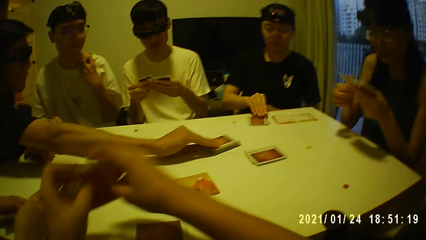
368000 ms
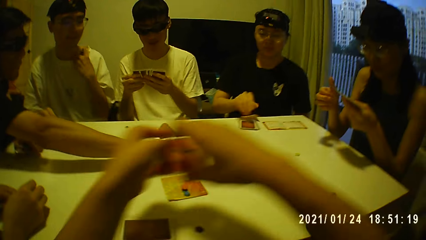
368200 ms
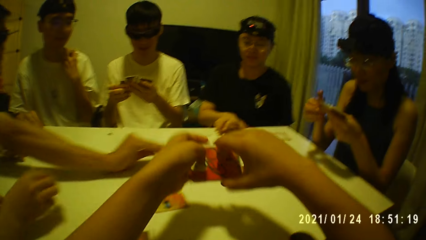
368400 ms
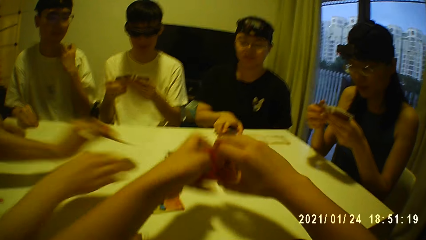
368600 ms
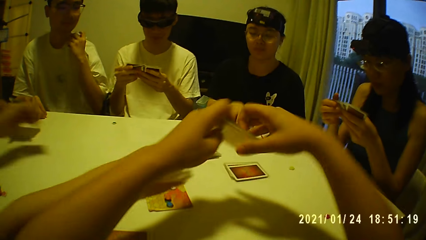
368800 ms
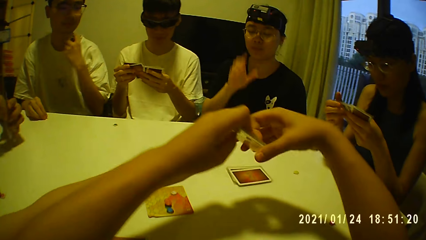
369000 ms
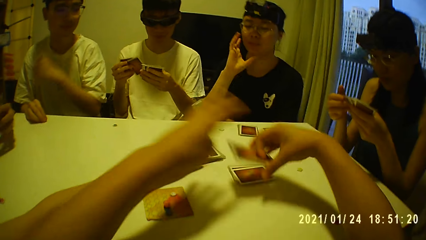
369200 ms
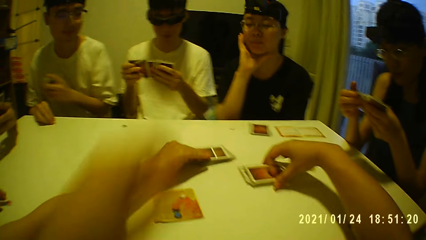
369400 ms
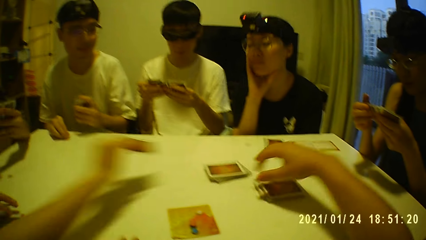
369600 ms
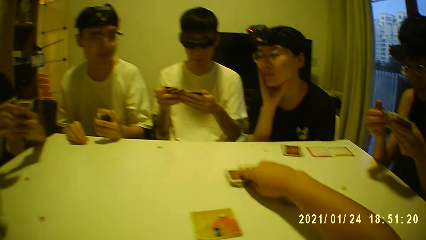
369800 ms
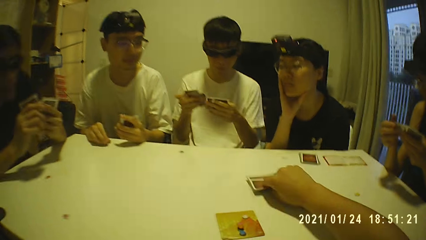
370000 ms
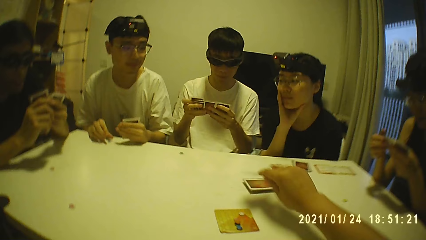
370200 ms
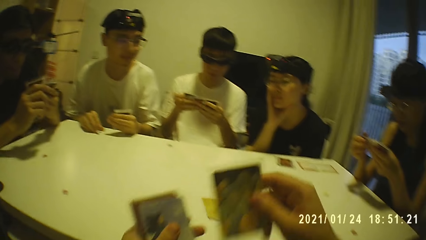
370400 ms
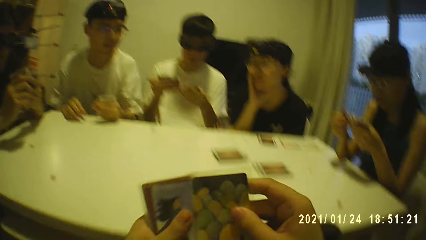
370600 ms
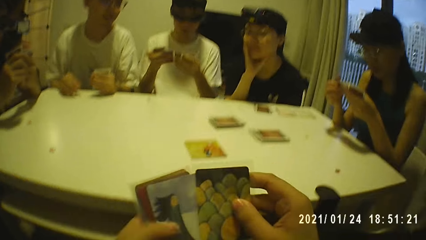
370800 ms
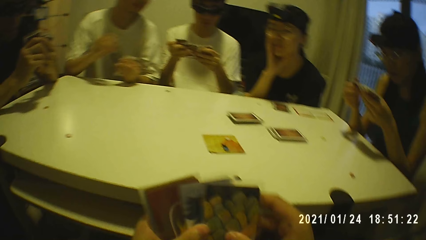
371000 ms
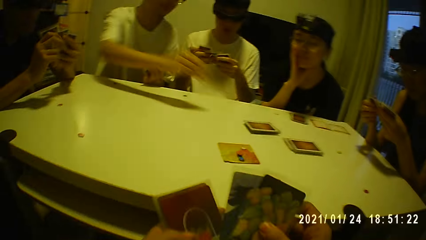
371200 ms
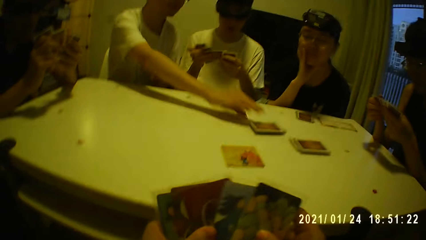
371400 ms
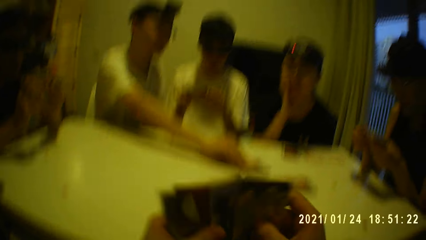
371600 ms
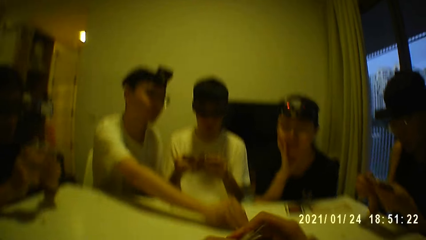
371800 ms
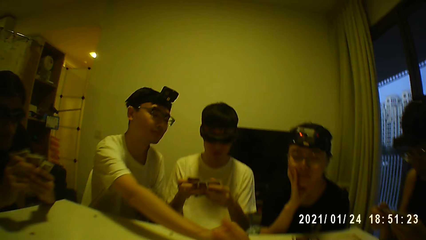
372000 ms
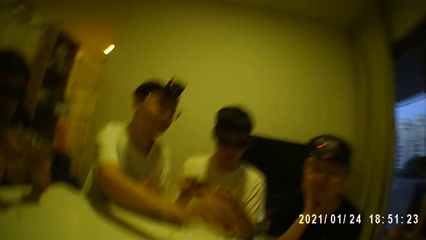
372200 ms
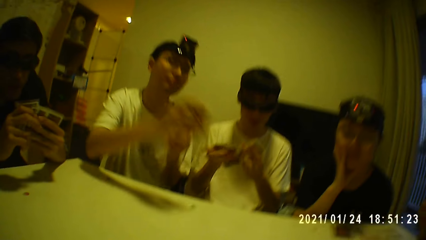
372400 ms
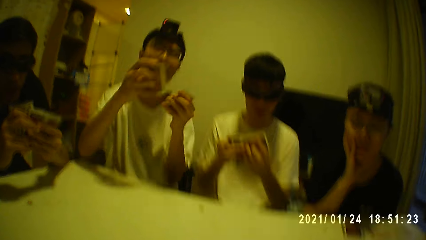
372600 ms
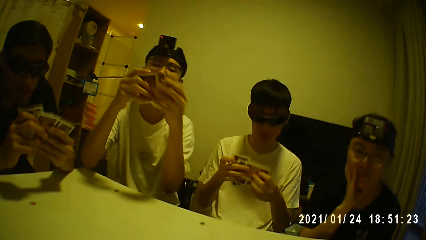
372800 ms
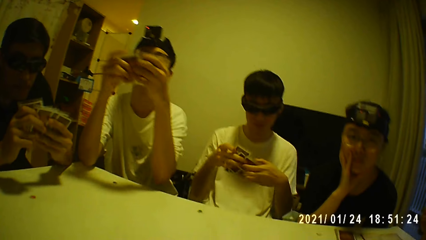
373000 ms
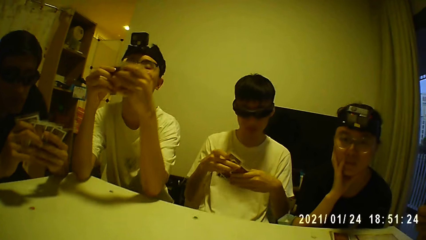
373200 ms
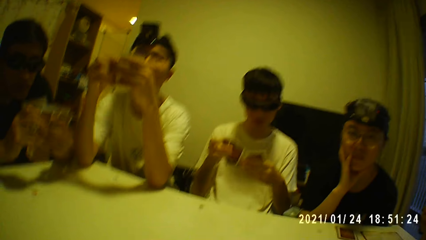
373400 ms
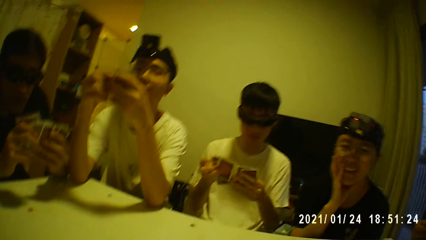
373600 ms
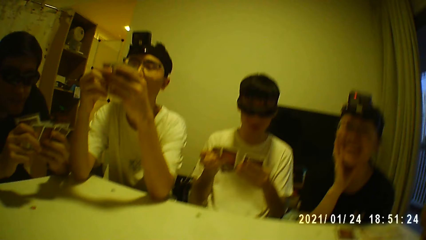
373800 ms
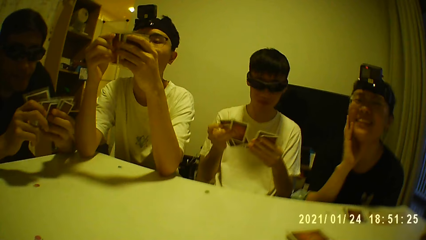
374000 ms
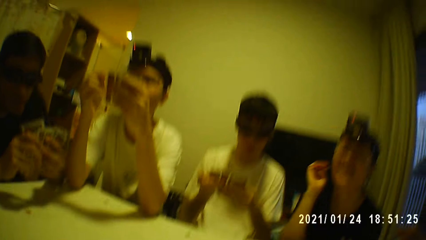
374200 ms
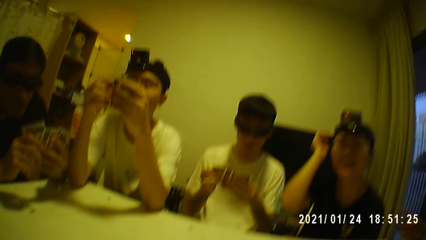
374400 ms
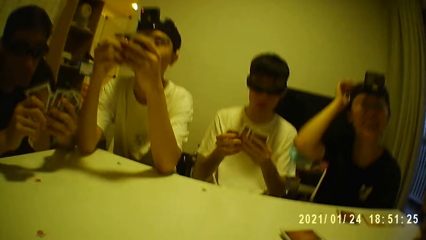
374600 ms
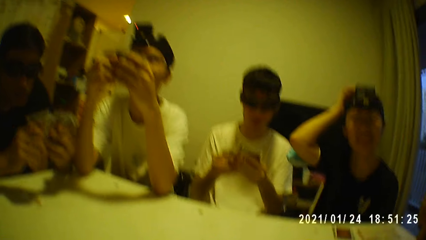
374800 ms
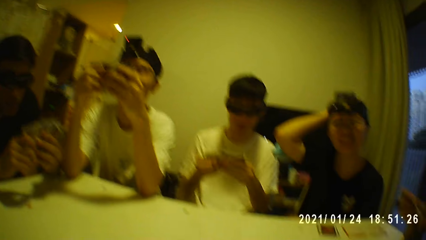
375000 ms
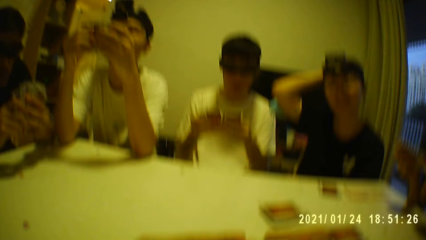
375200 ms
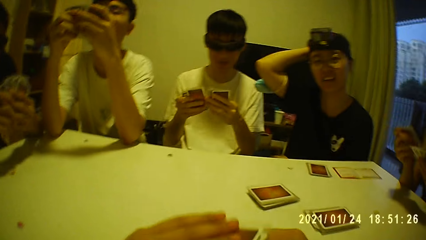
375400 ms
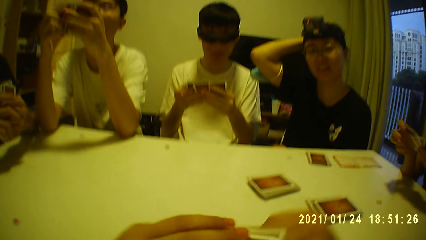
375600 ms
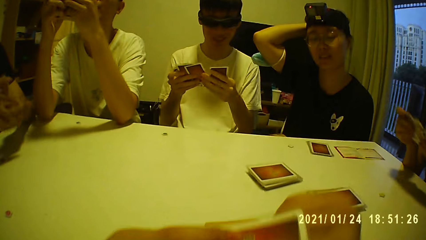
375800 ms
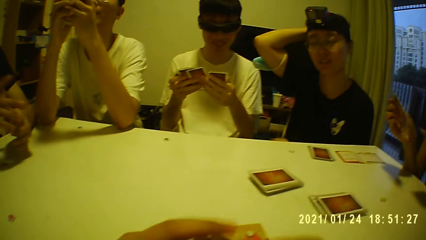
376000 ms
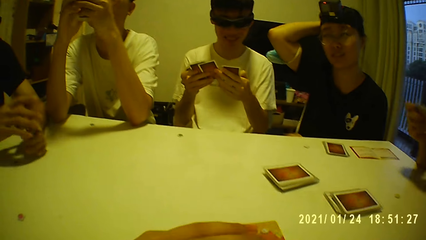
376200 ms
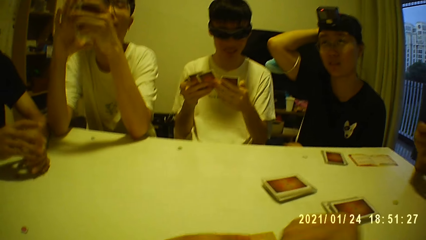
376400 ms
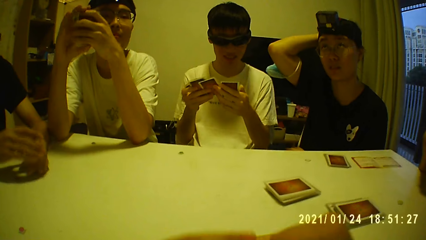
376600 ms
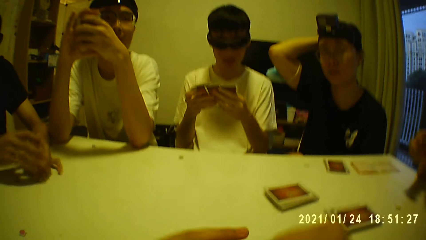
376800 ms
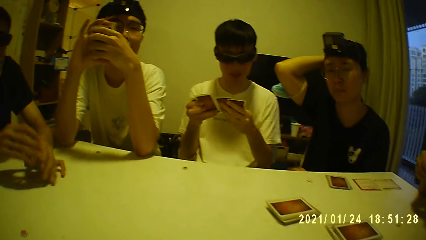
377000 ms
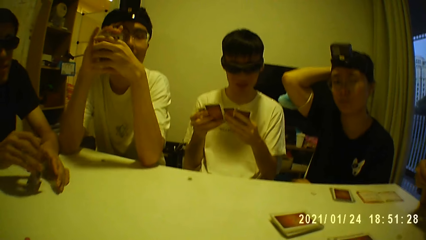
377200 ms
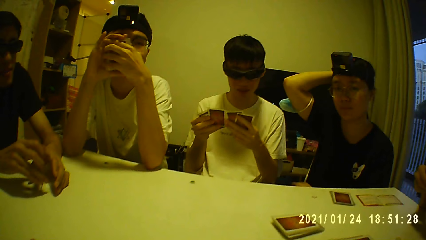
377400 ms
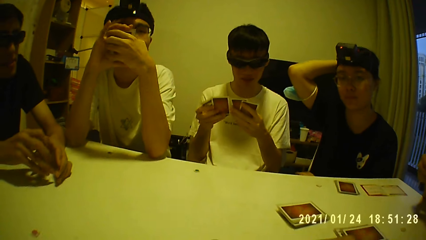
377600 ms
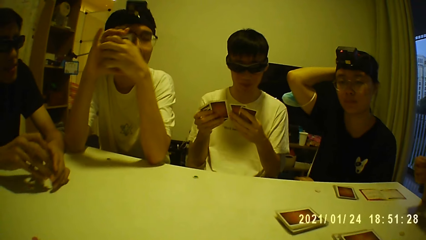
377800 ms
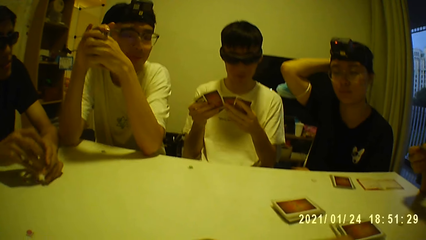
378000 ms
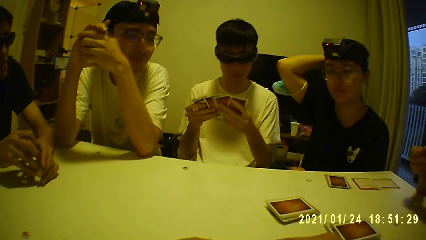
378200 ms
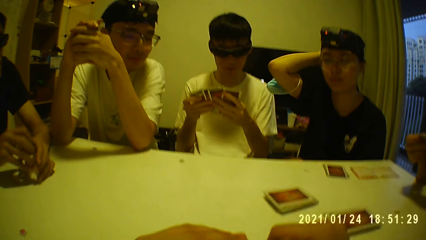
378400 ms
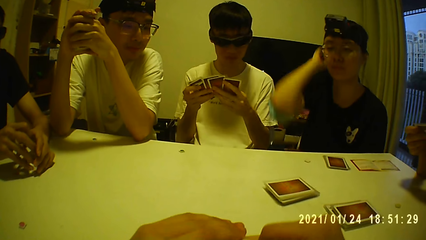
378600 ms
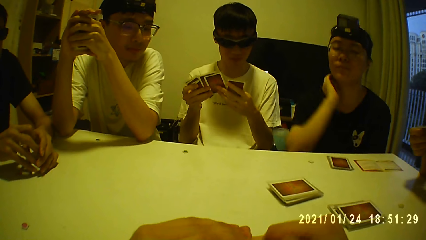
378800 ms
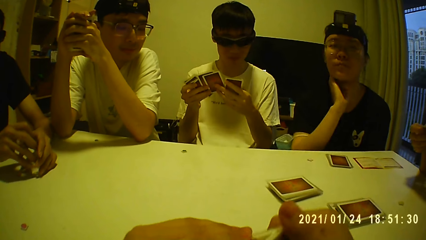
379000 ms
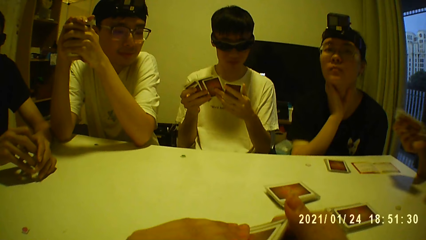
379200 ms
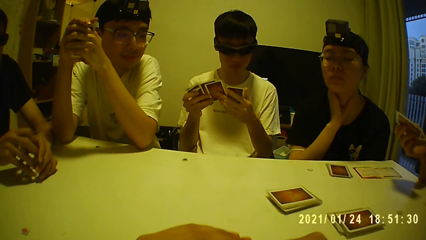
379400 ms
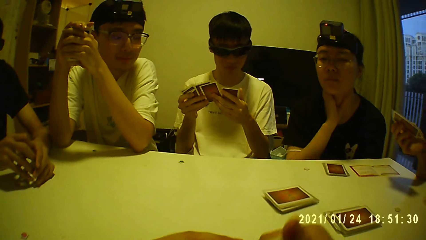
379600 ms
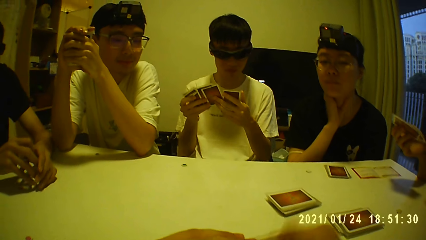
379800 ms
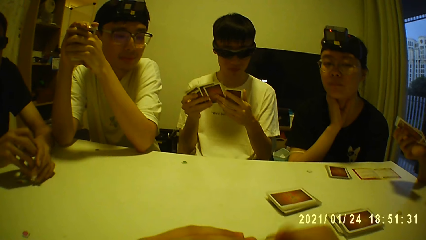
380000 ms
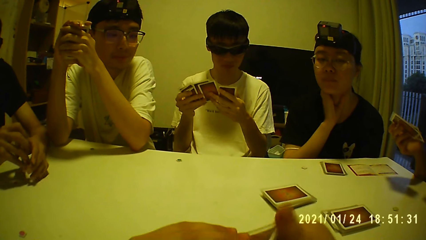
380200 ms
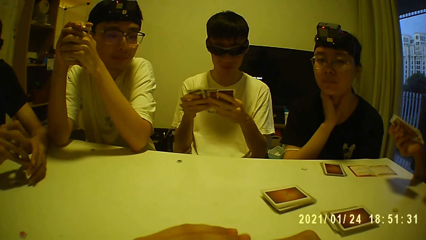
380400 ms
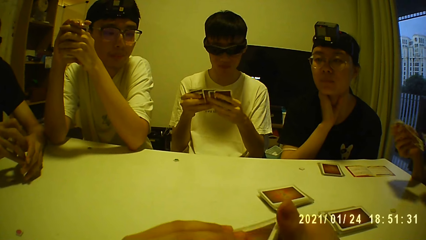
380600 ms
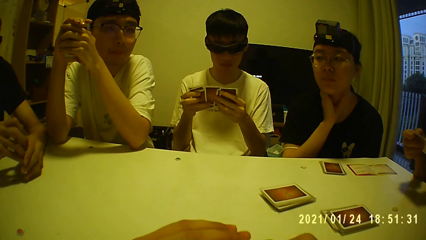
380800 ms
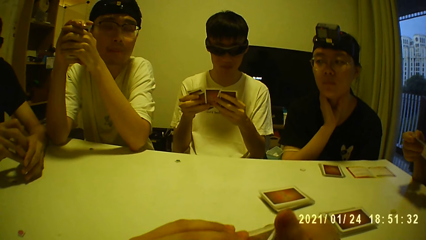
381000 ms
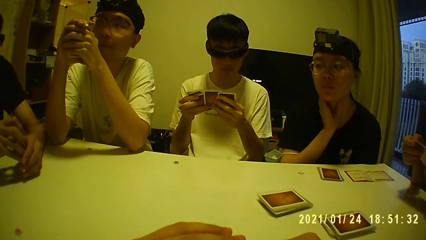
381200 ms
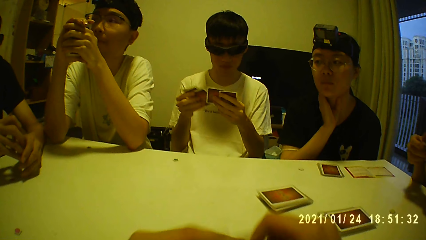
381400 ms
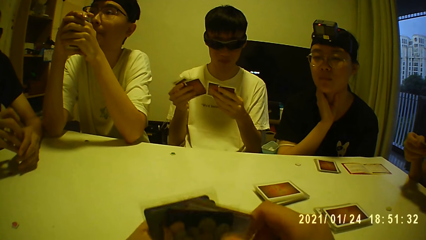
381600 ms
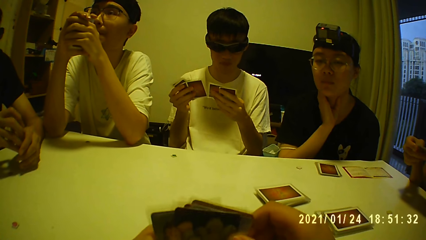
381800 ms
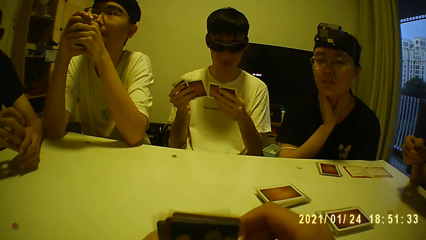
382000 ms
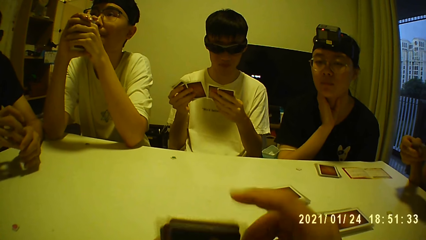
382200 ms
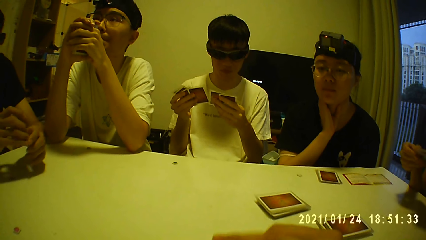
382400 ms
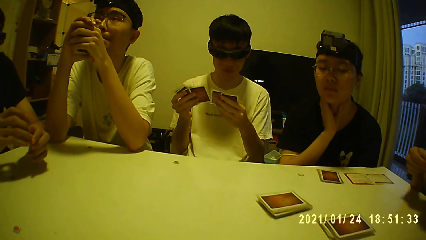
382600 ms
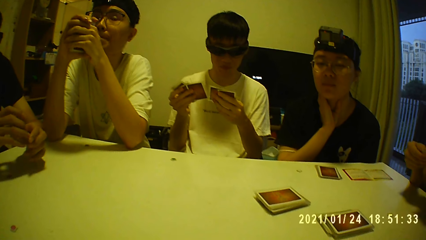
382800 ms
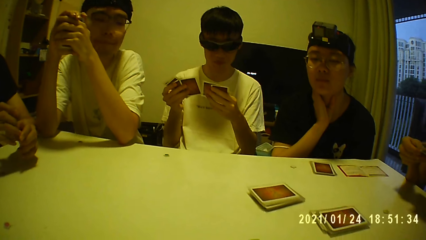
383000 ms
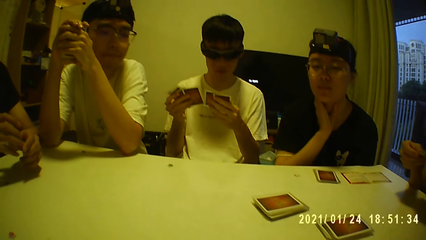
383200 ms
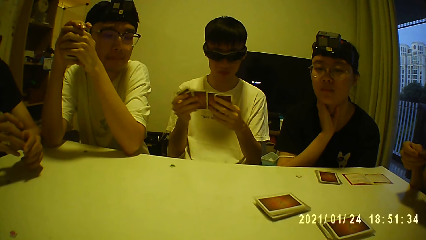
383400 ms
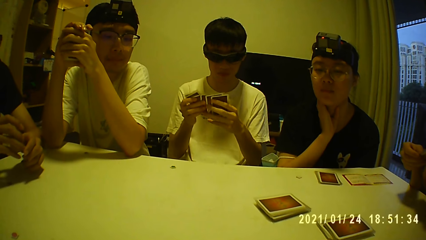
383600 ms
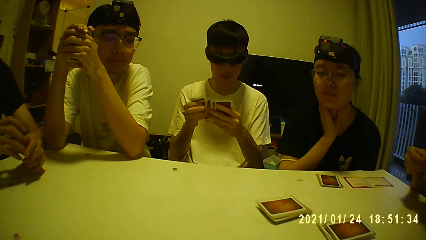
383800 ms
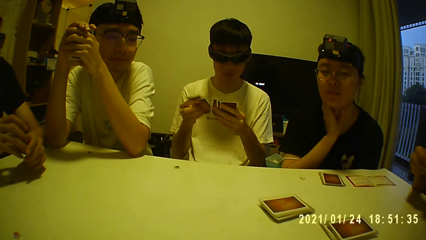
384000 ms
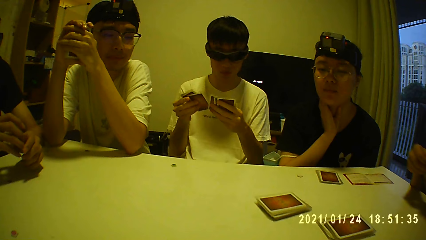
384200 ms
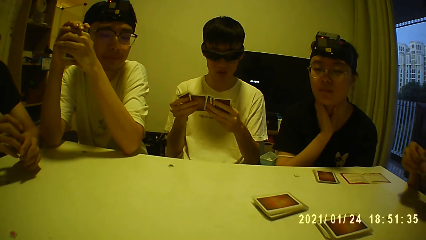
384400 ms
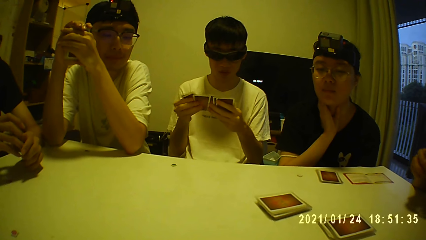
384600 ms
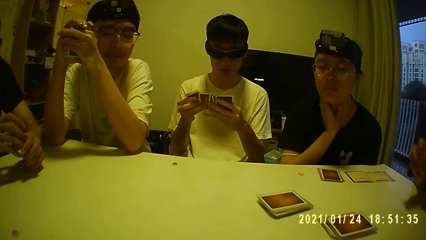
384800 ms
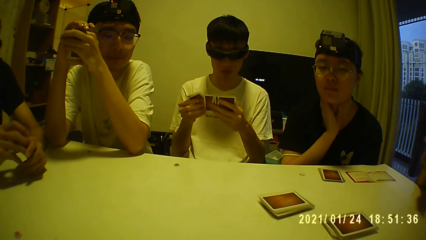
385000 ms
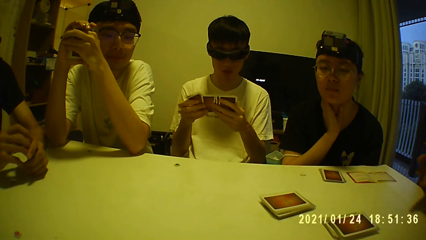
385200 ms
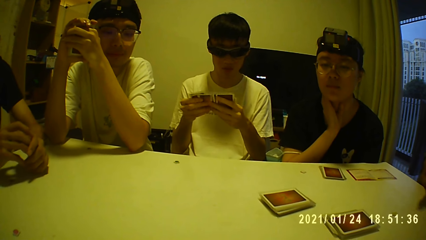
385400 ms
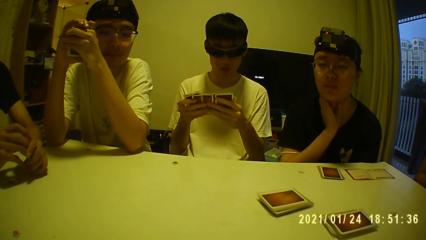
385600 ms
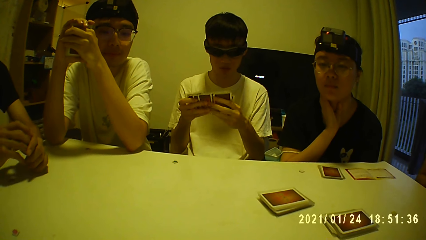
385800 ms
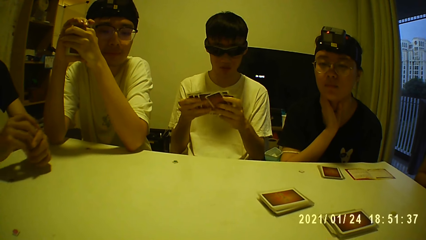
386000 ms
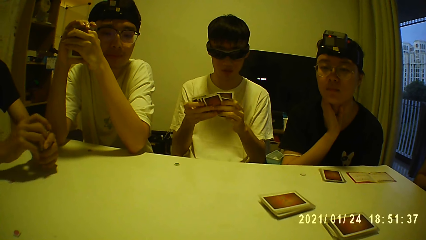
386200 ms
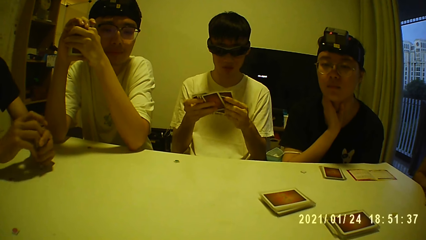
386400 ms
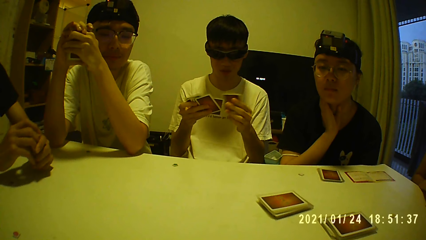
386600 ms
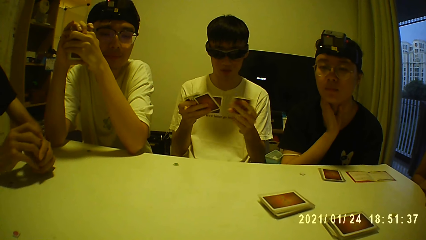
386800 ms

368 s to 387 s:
A woman places the card on some cards on the table with her right hand. The camera wearer picks the cards from the table with his hands. A man picks a card from the table with his right hand. The woman touches the cards on the table with her right hand. The camera wearer holds the cards with his left hand, holds the cards with his right hand, and places the cards on some cards on the table with his right hand. The man shuffles the cards in his hands. Another woman picks a card from the table with her right hand. A person touches her chin. The camera wearer picks a card from the table with his right hand. He shuffles the cards in his hands. Another man picks a card from the table with his right hand. The other man holds the cards with his hands. Two persons arrange their cards. The first person touches her head. The first man hits the cards in his hands on the table. The first person touches her neck. One of the two persons arranges his cards.
